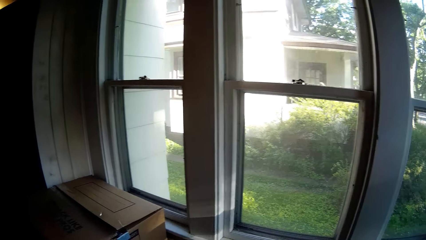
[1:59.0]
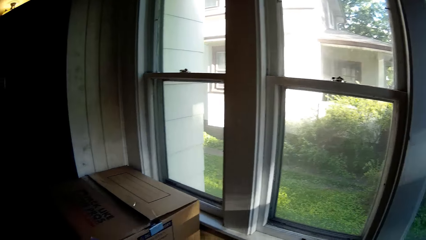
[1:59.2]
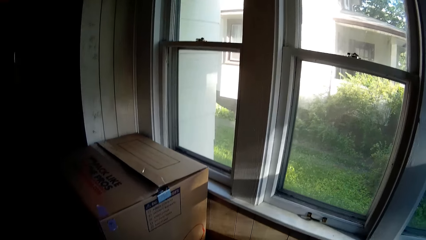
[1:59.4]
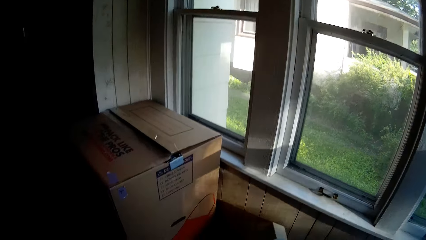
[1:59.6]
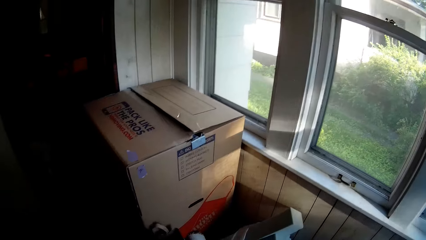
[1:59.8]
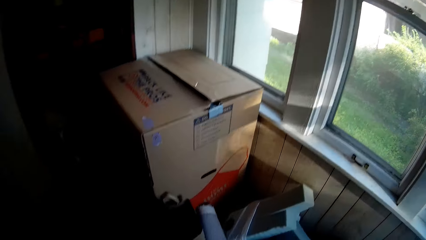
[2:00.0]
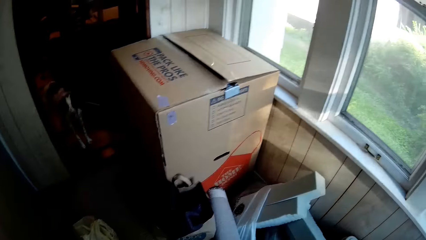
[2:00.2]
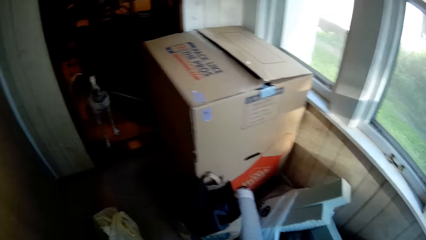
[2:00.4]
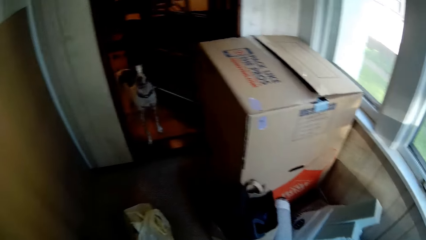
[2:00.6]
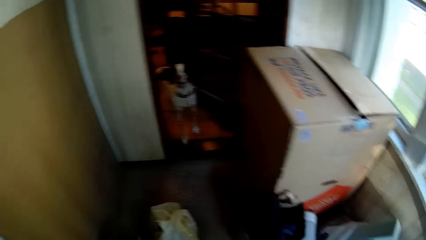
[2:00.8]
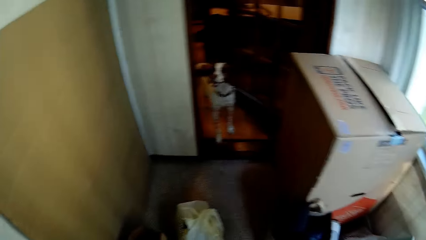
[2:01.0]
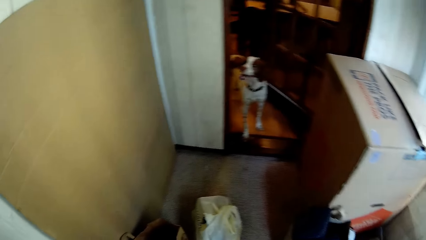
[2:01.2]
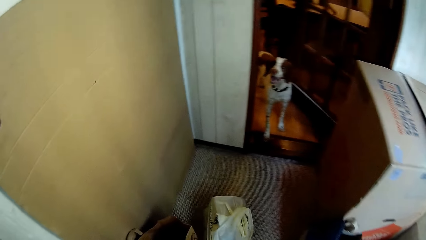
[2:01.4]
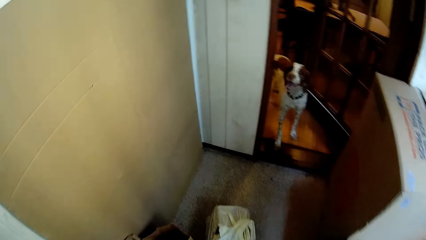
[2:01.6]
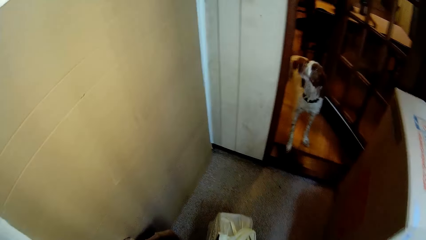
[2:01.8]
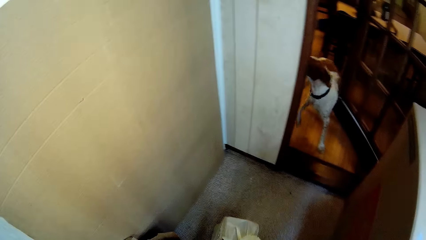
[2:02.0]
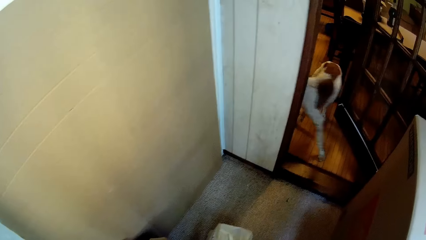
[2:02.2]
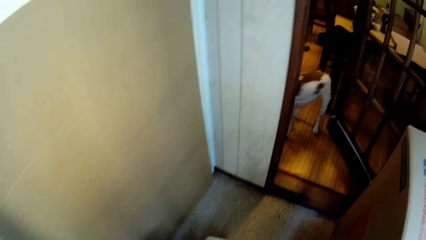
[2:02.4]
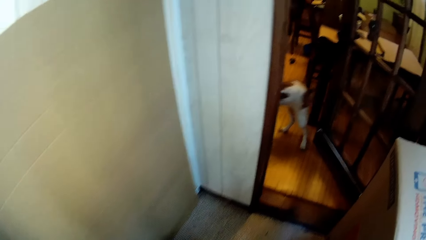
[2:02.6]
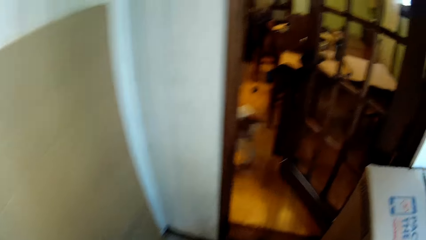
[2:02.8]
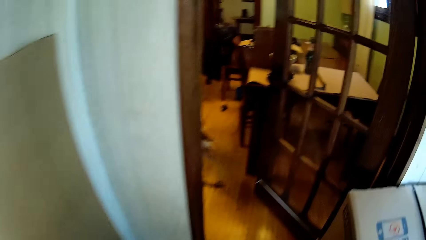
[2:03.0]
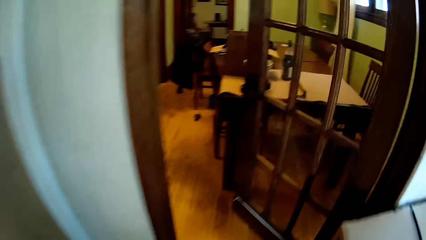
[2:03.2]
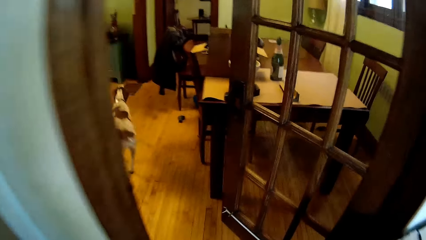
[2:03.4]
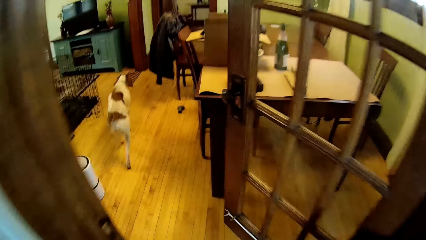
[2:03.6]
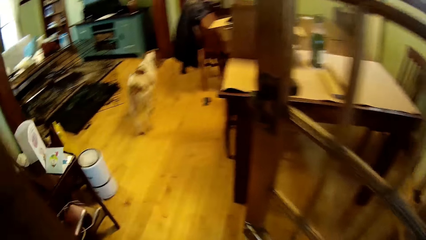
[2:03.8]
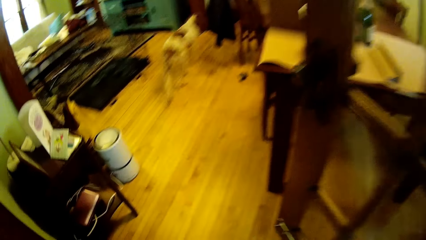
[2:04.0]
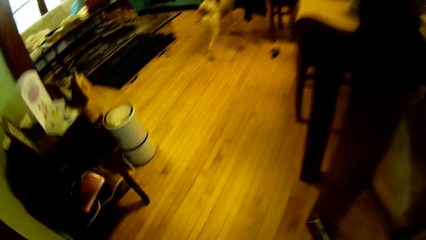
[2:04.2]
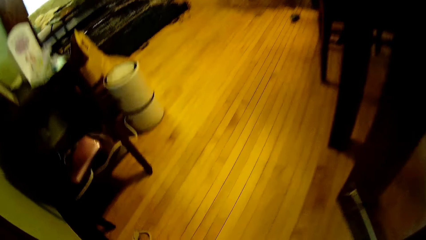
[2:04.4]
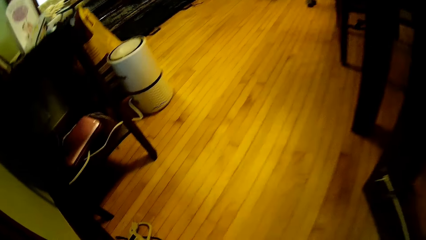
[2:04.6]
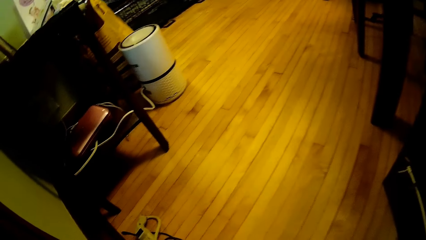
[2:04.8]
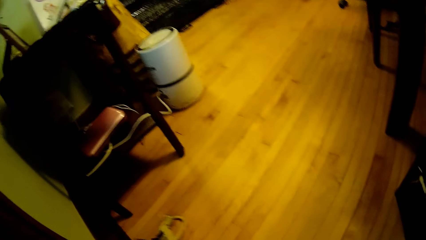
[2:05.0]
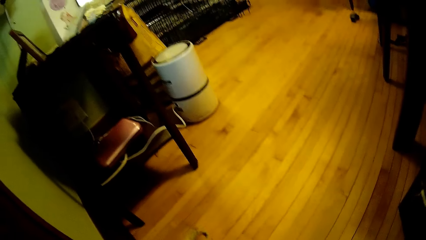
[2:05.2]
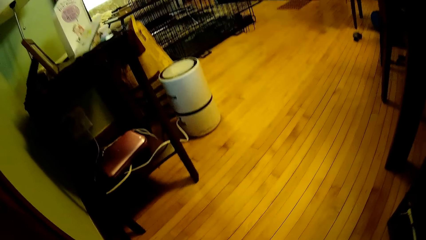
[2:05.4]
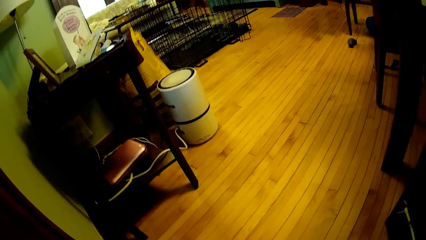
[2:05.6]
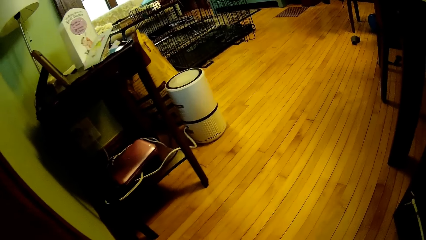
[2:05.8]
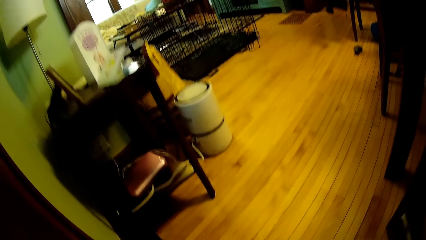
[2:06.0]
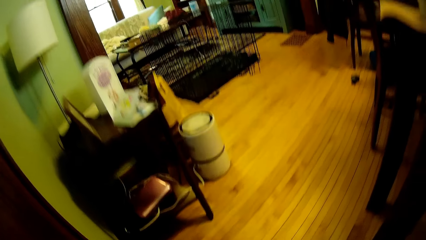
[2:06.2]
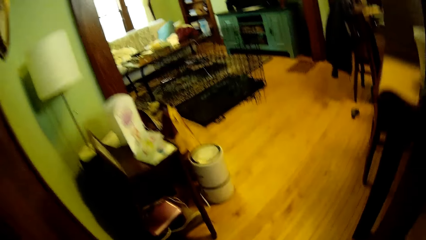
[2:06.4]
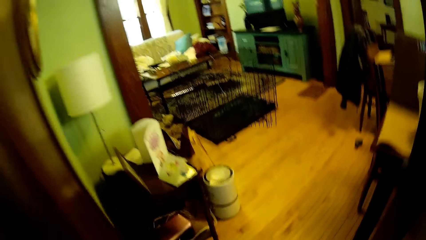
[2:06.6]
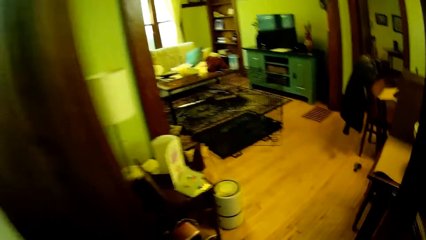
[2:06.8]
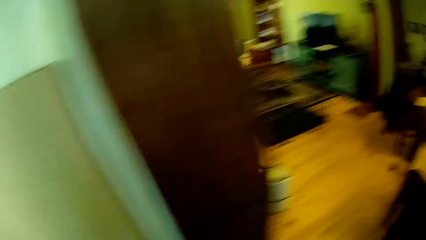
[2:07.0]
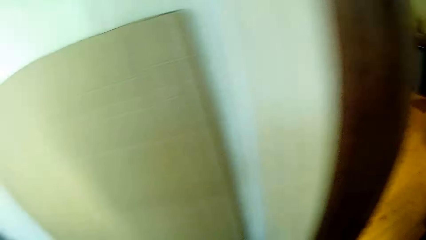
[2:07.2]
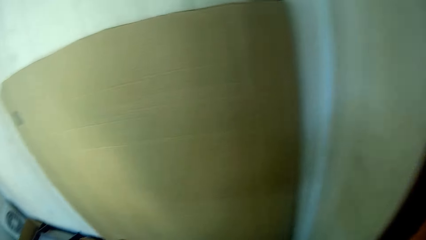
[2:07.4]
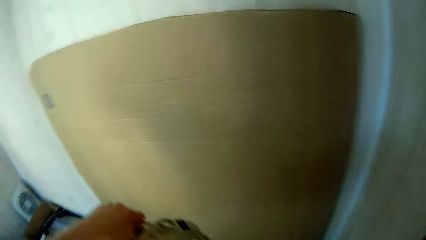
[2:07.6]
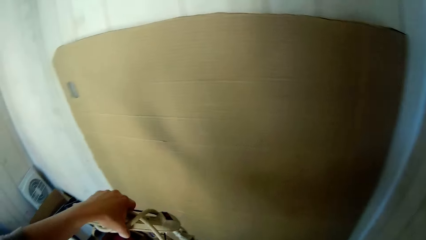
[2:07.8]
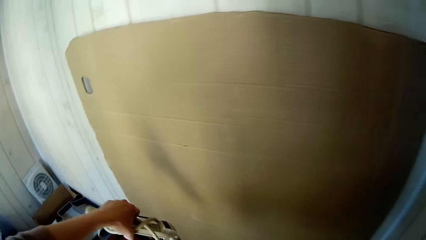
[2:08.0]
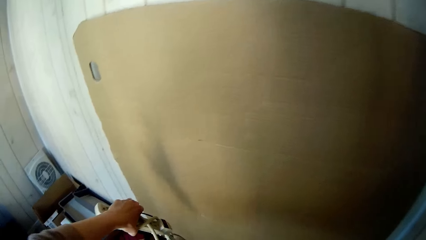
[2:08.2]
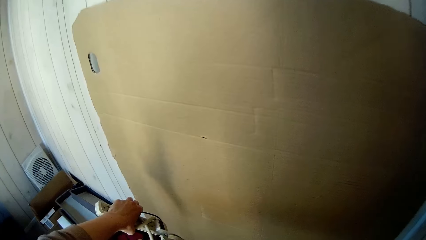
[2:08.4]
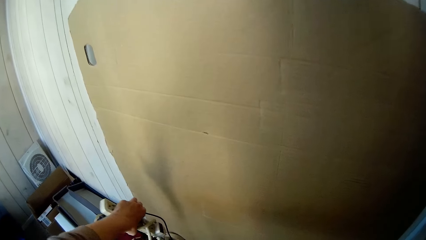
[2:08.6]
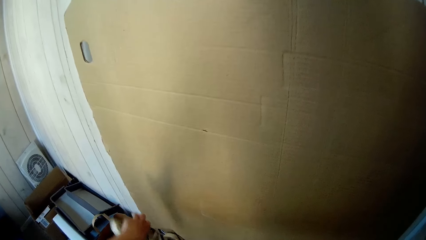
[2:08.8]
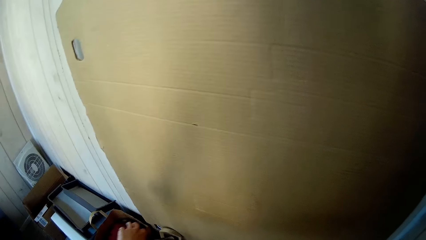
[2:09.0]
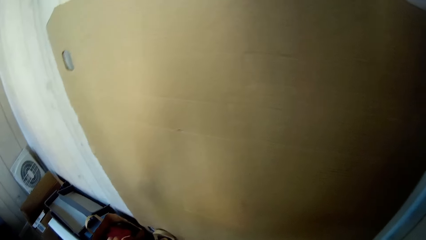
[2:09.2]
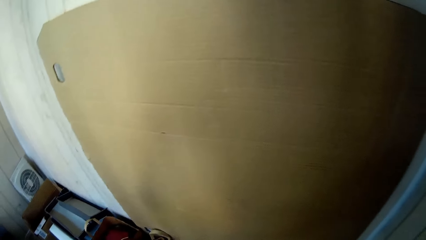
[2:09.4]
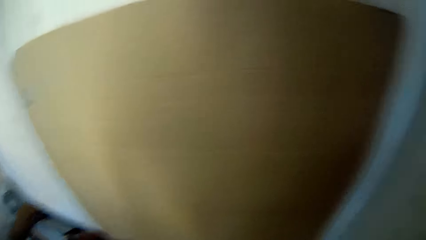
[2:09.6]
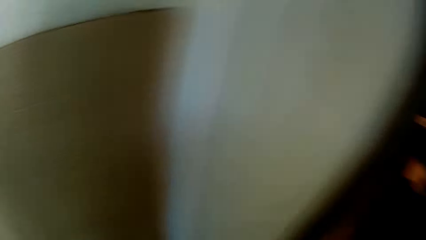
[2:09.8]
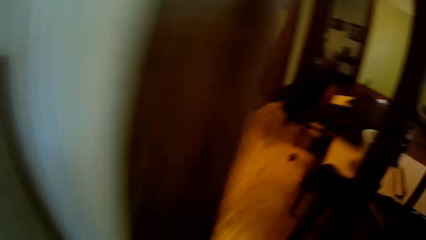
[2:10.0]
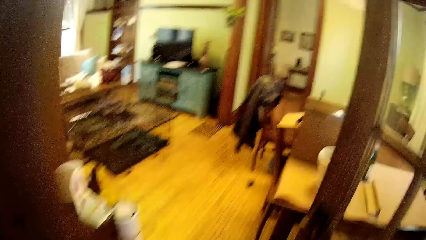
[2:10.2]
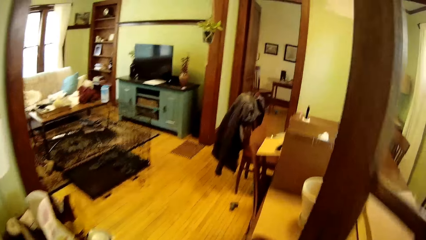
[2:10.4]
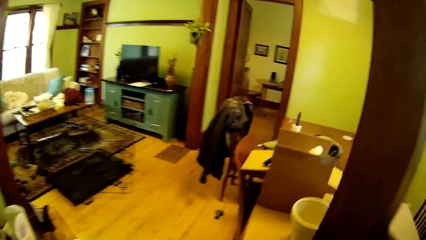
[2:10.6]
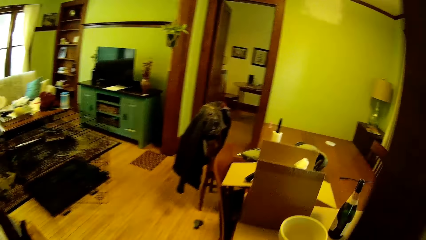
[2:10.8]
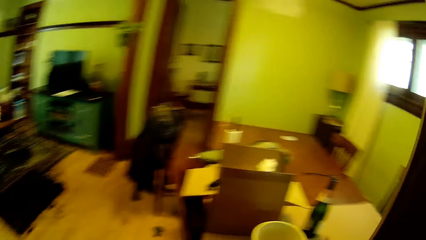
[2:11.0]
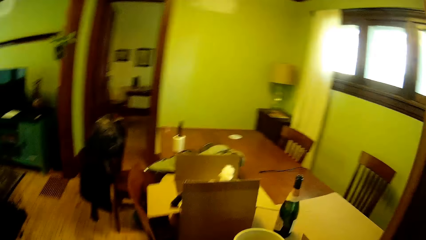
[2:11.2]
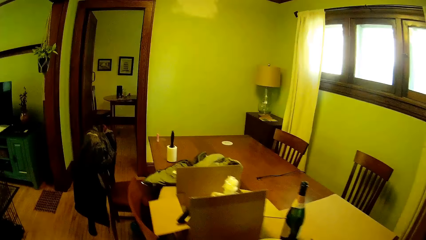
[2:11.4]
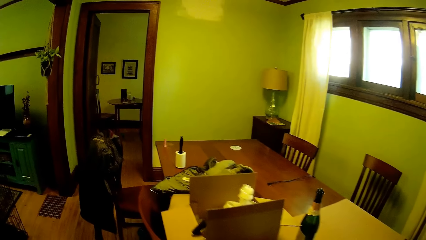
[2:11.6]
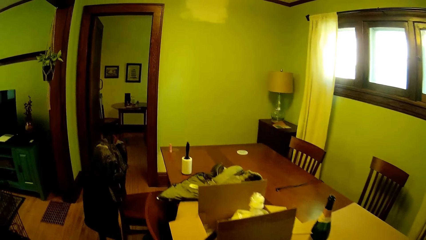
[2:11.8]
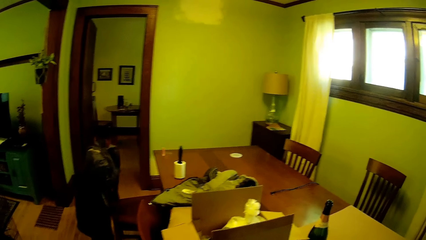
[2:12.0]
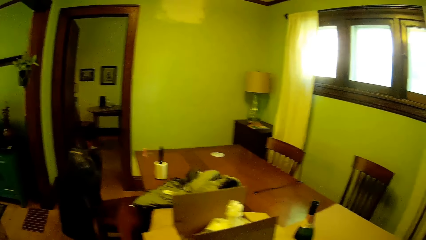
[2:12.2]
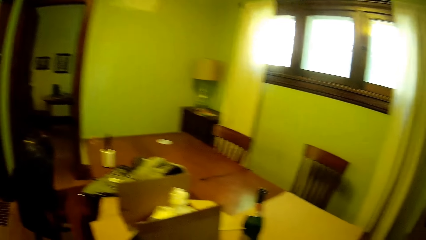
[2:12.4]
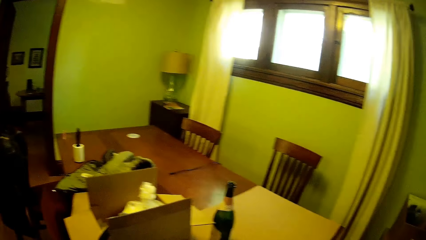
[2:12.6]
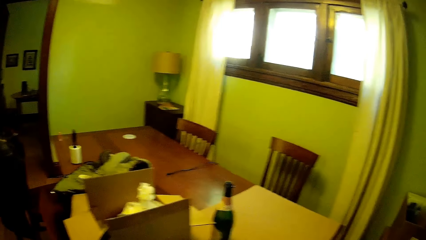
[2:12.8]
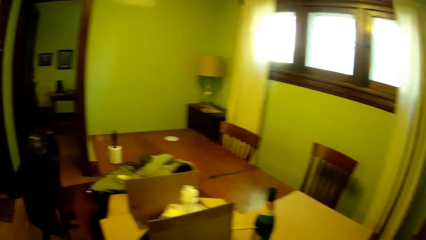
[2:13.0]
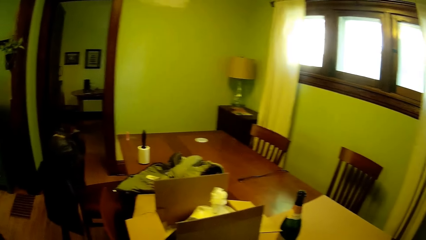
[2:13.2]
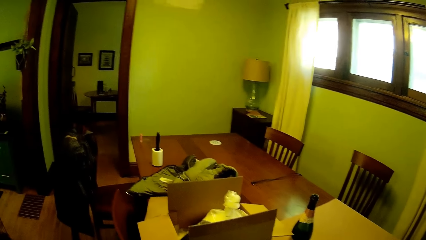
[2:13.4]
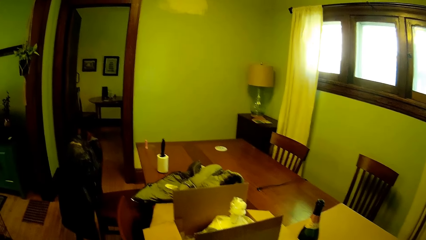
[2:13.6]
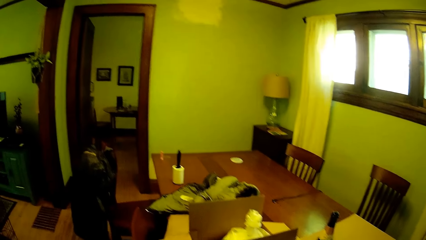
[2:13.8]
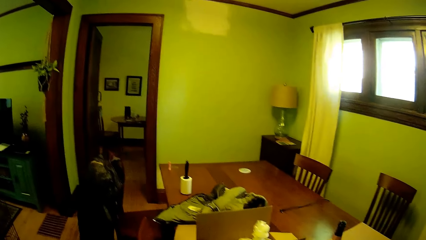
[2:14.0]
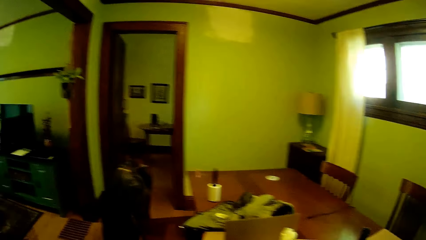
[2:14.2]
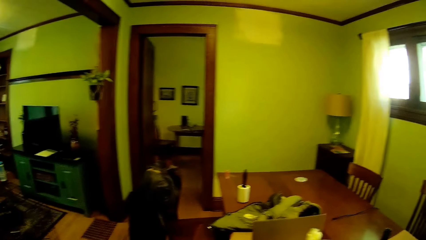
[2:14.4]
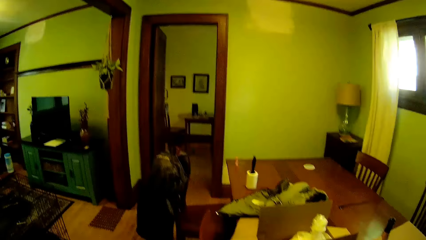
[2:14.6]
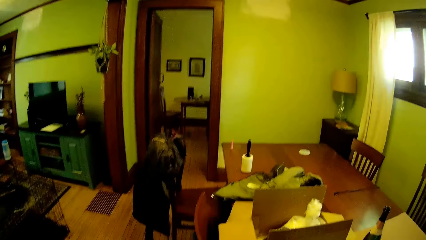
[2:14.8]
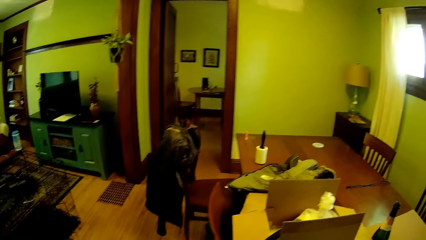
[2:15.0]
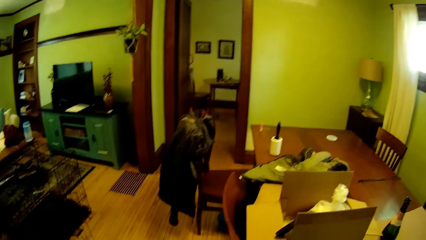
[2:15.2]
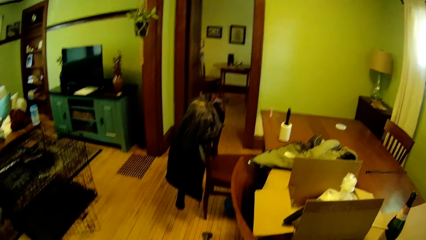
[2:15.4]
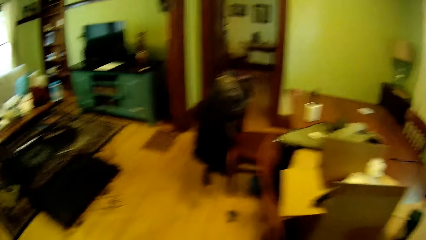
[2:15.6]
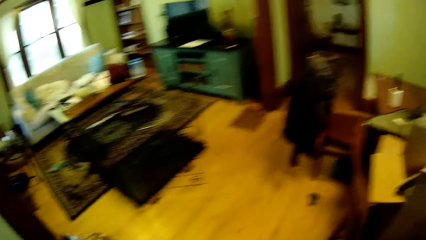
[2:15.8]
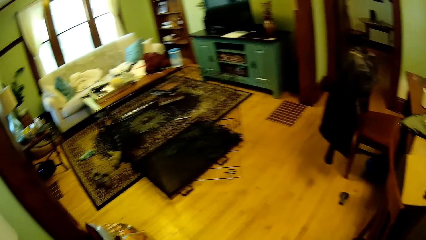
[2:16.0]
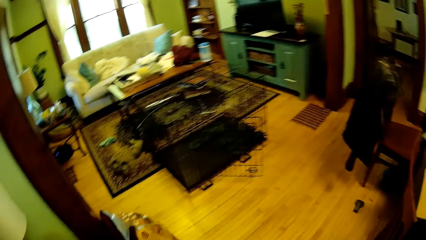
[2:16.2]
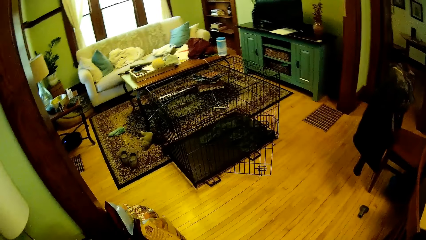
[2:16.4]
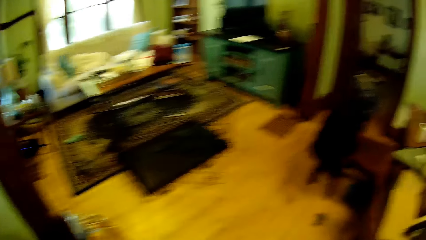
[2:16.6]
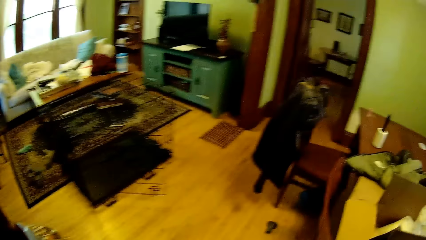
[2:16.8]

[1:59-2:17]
The camera wearer walks from the store to the dining room. He picks up an extension box from the floor in the dining room with his left hand. He drops the extension box in a box on the floor in the store with his left hand. He looks around.
